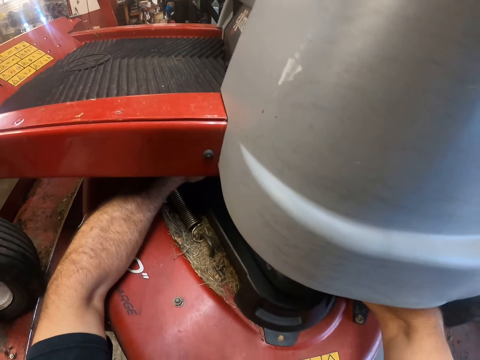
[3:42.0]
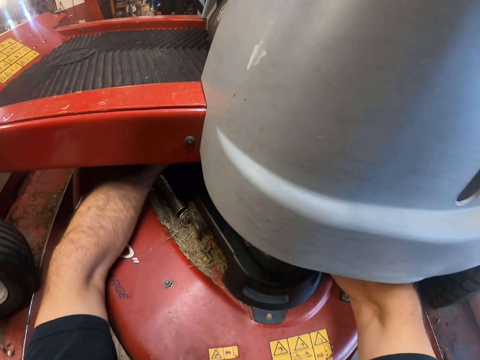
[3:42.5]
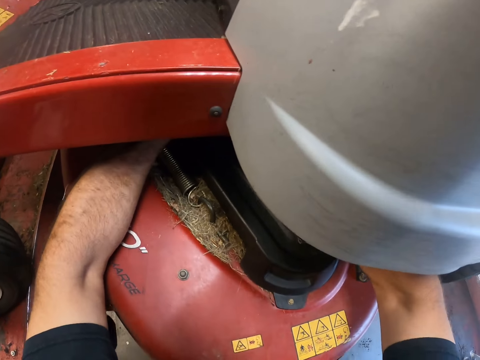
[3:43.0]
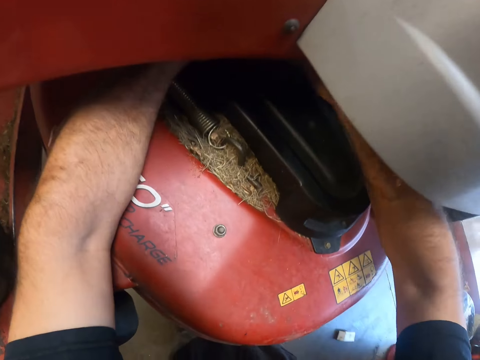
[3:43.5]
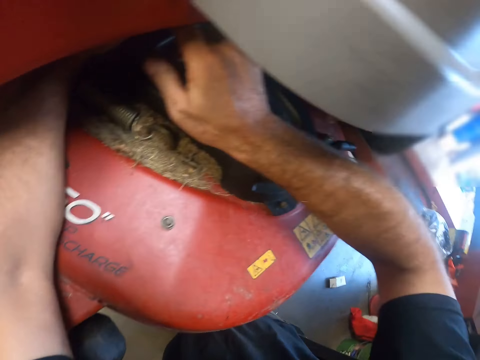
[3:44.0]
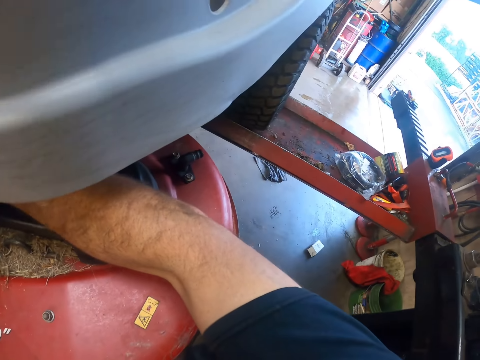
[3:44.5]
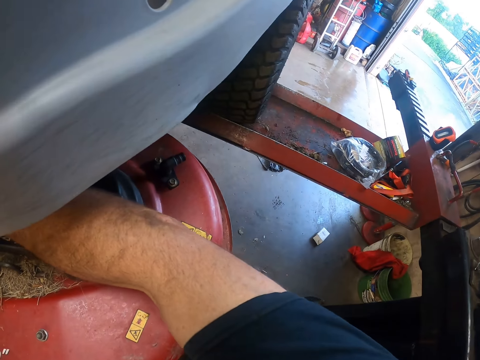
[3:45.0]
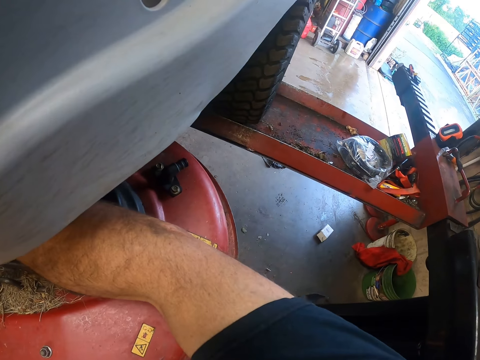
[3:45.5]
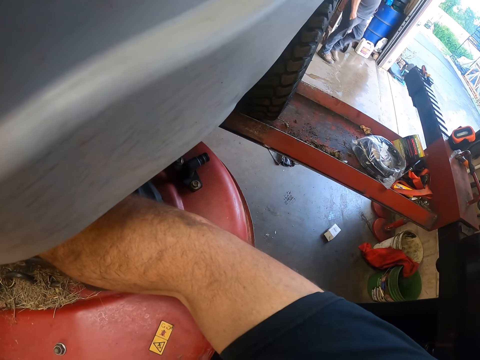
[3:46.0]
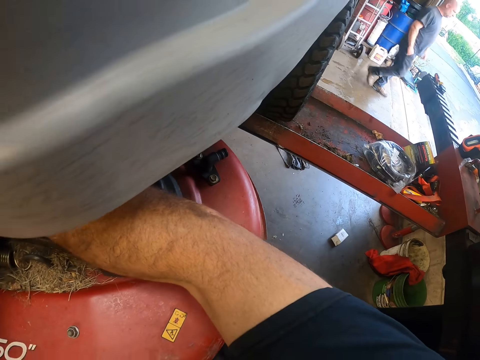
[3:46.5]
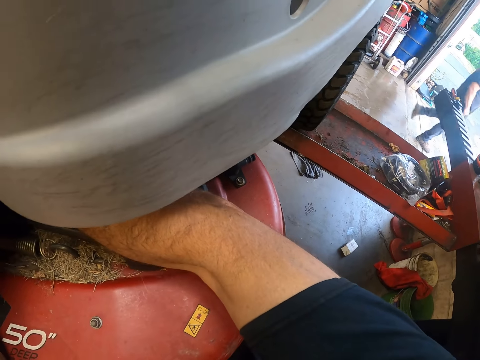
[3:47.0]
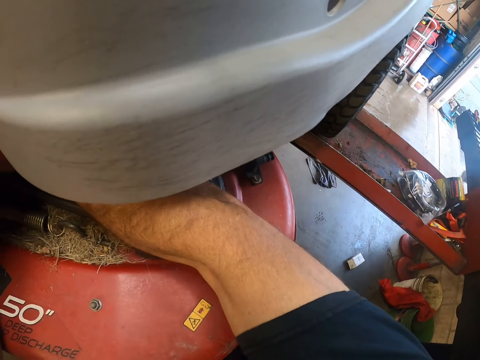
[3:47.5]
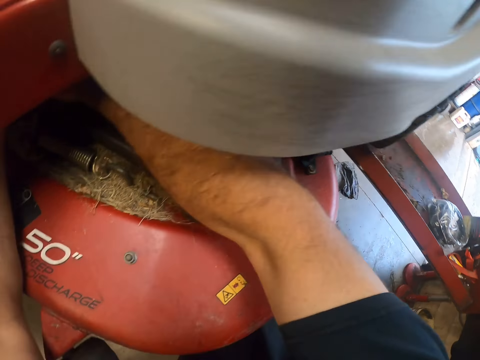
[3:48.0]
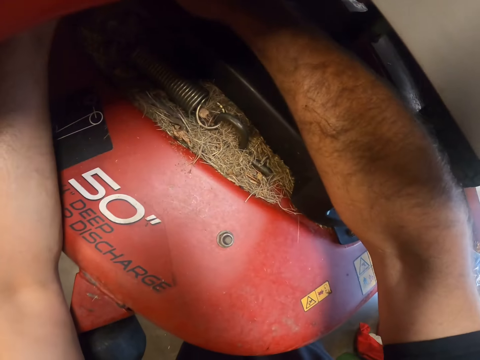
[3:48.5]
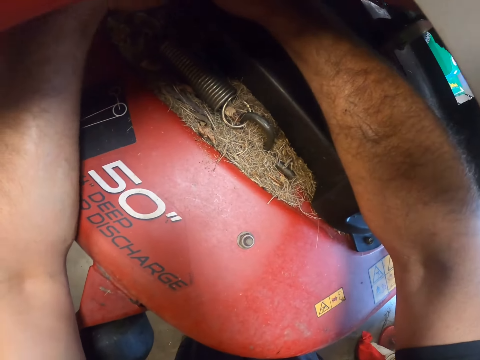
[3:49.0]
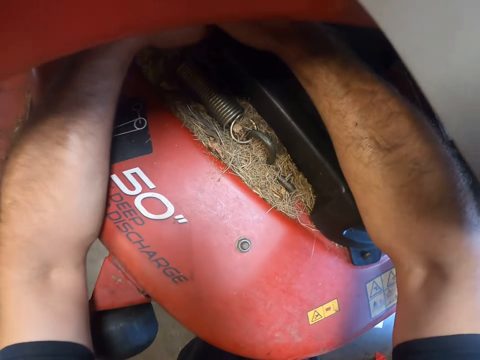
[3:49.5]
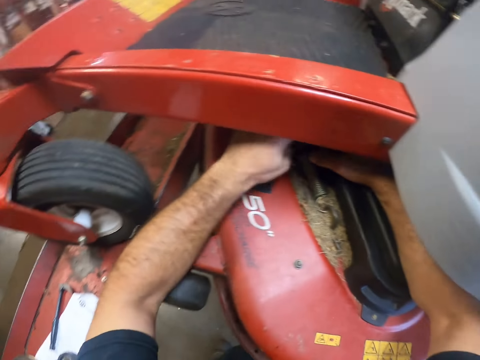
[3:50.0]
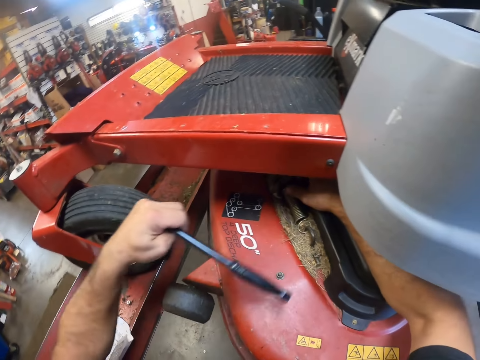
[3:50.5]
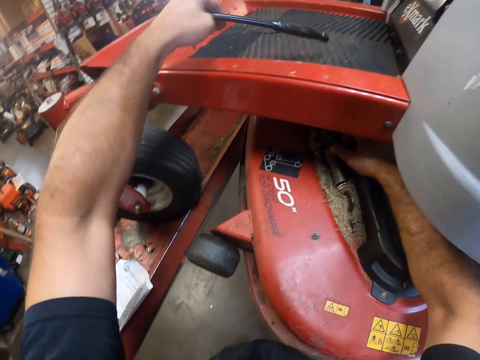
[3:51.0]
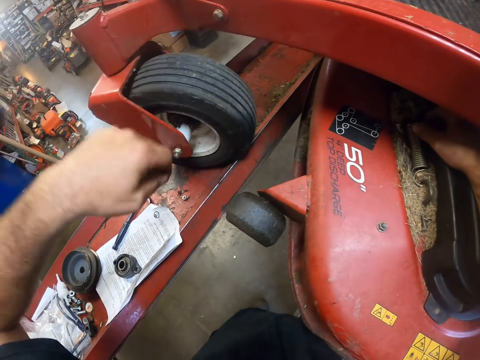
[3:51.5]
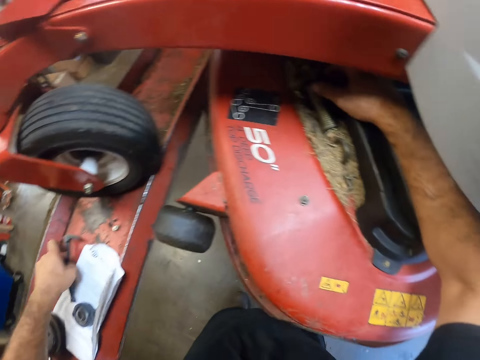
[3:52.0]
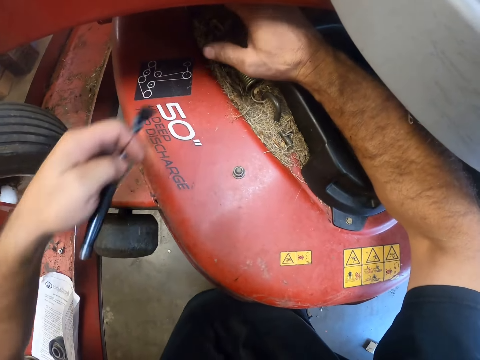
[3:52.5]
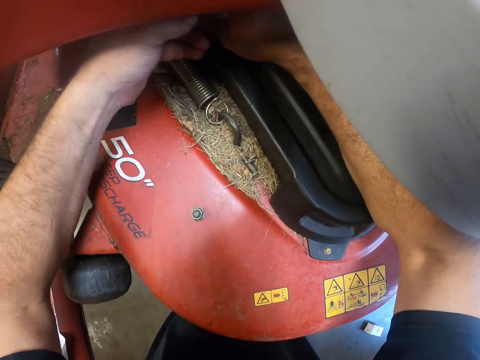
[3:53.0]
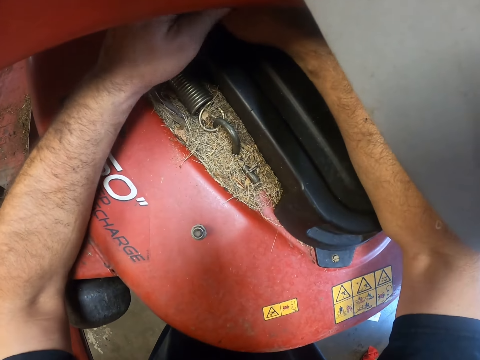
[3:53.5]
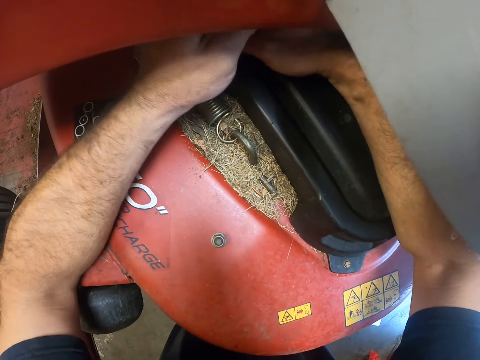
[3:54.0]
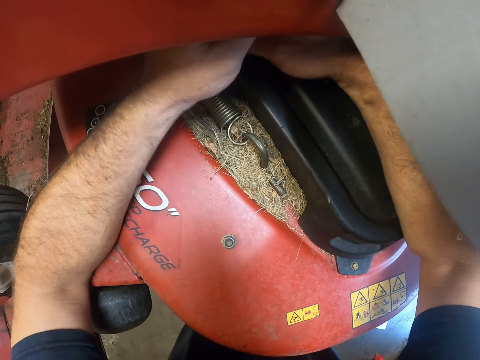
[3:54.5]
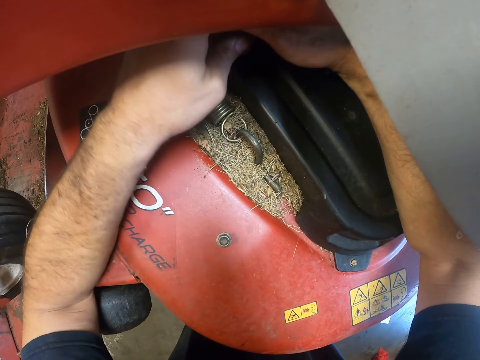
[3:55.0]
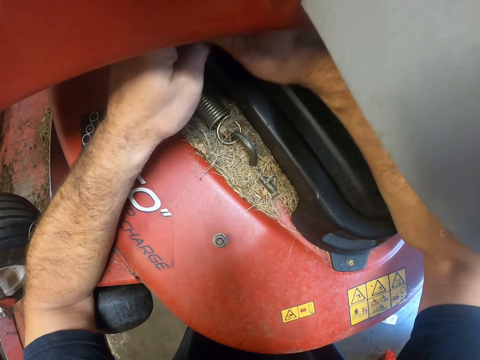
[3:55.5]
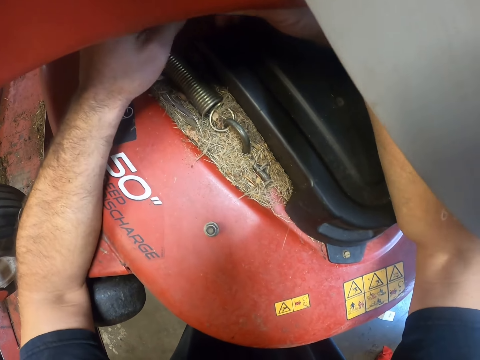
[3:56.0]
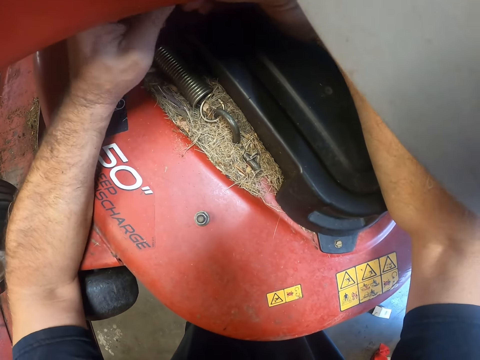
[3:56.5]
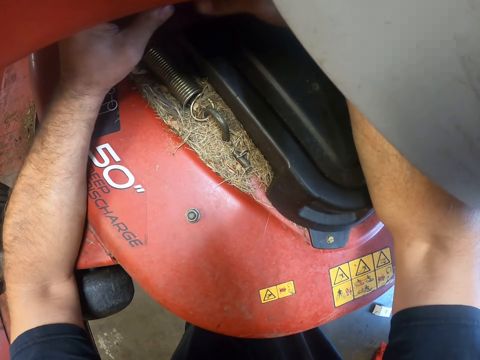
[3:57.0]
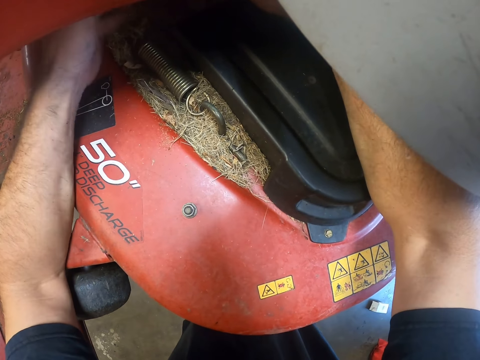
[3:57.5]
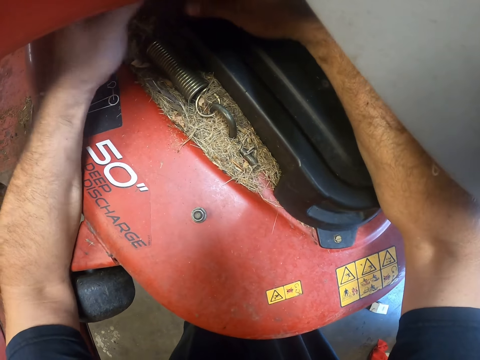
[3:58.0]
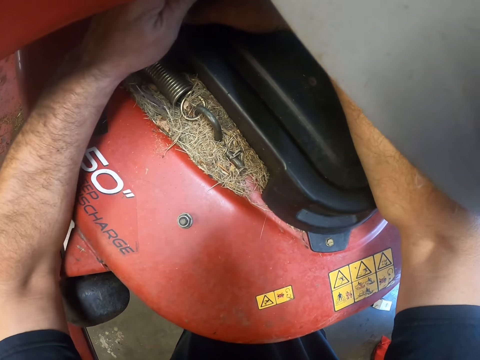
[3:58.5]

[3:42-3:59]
The camera wearer tightens a bolt of the lawnmower with a torque hook wrench. He looks around. A man walks past the camera wearer. The camera wearer tightens the bolt of the lawnmower with the torque hook wrench. He drops the double lock prybar in his left hand on the mower. He picks up the first double lock prybar on the hydraulic lift with his left hand. He repairs the lawnmower. He uses the first double lock prybar to reposition the bottom part of the mower with both hands.

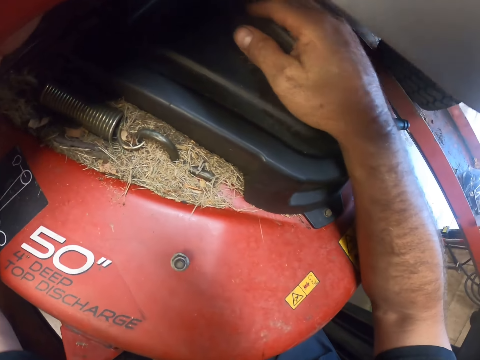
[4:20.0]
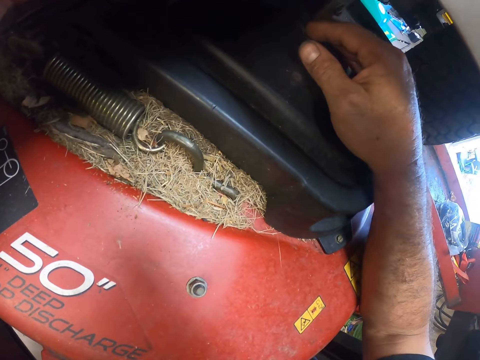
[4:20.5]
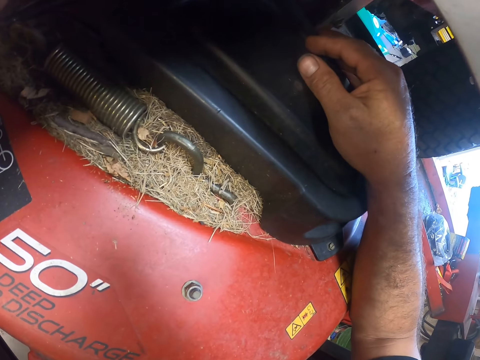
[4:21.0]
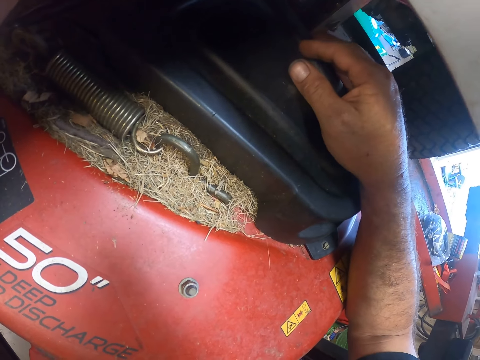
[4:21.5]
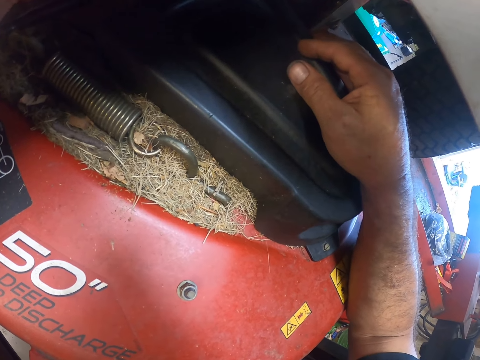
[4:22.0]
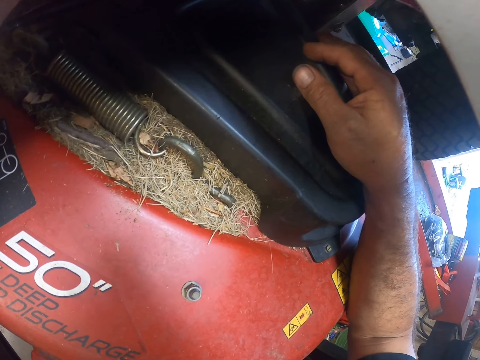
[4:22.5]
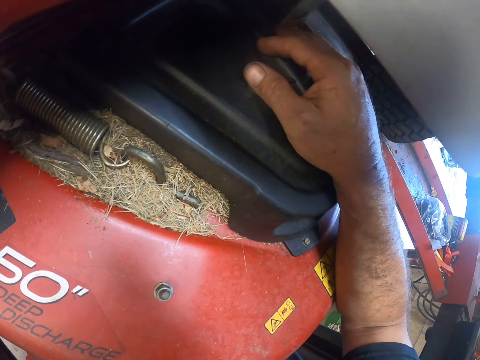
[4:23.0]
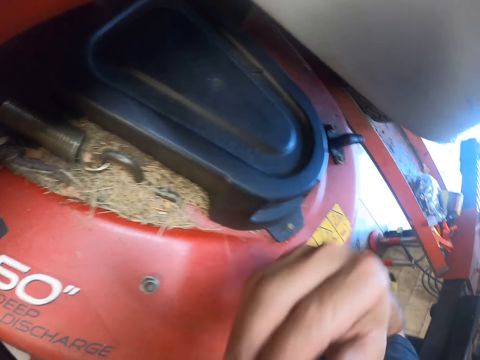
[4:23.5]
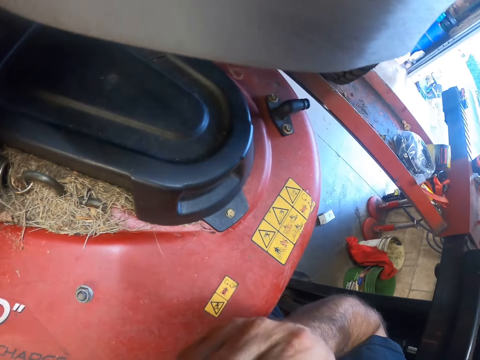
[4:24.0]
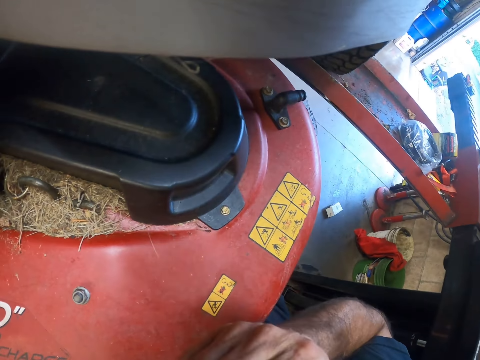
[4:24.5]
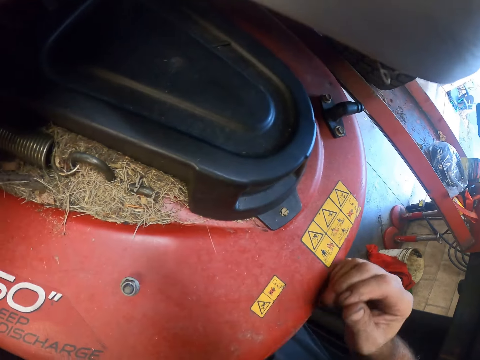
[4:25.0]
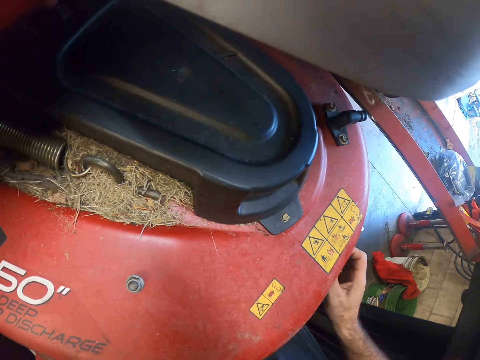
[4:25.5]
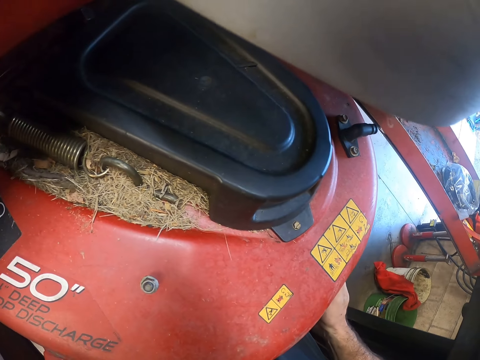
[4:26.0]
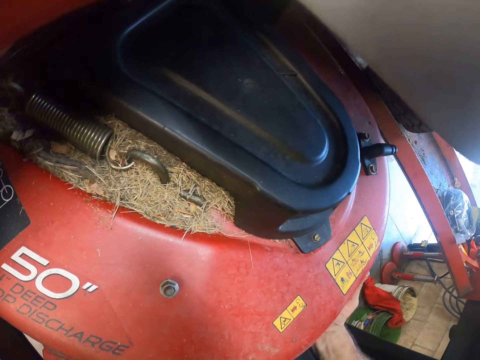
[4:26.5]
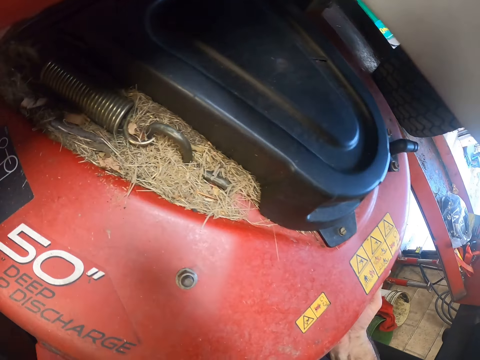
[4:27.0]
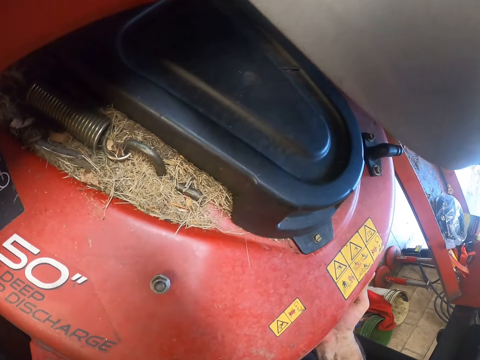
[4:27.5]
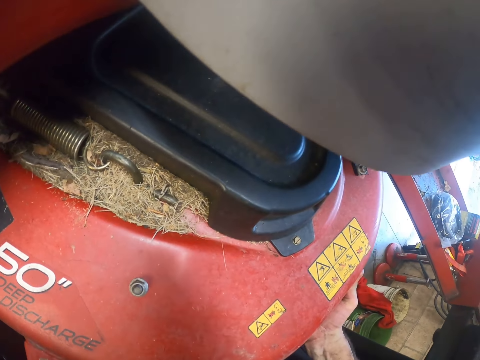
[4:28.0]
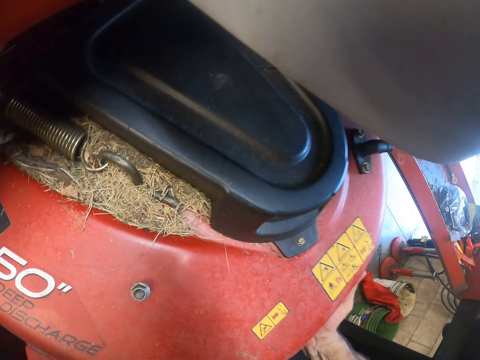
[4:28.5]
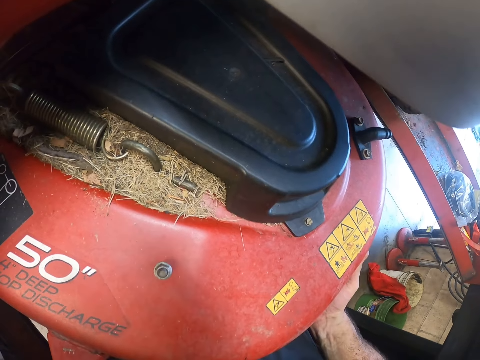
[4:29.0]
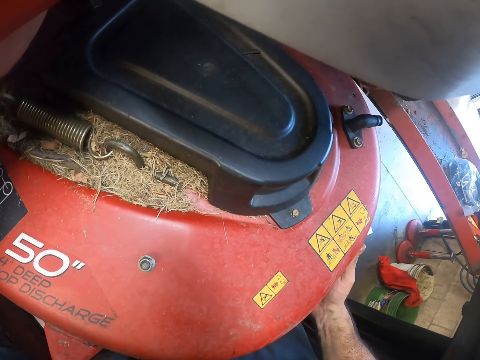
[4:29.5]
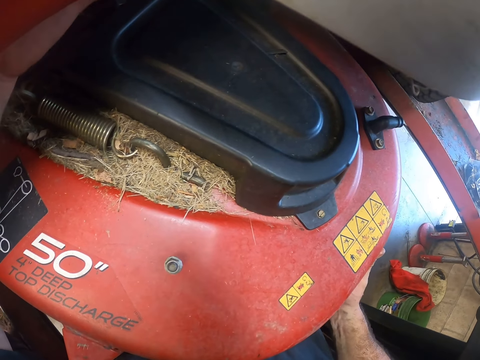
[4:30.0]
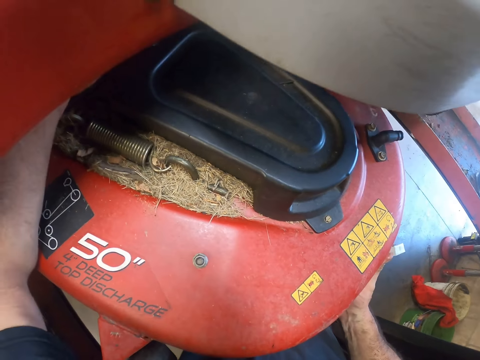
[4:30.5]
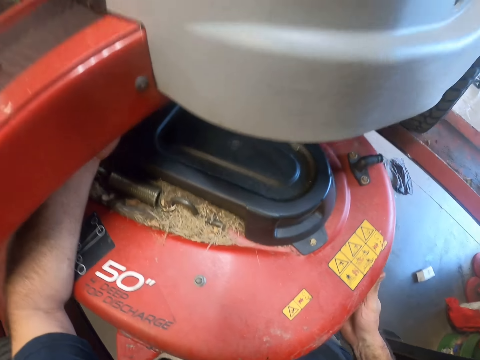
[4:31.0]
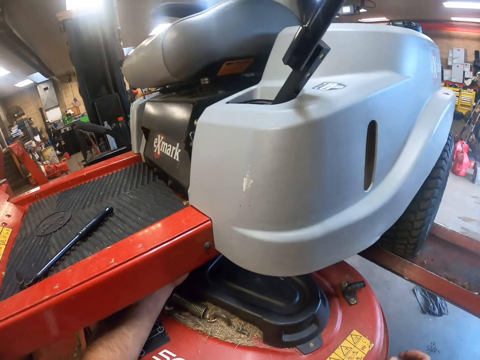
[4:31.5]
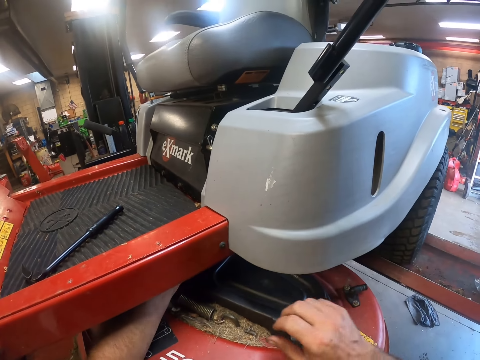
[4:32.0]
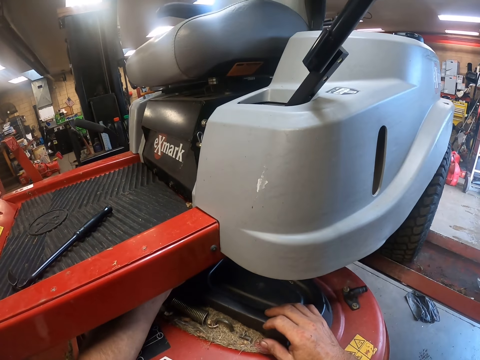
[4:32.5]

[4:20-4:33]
The camera wearer looks at the lawnmower. He touches his face with his right hand. He lifts one hand up and looks around. He holds the lawnmower. He looks at the lawnmower. He adjusts the mower deck with his right hand. He repairs the lawnmower. He looks around.
